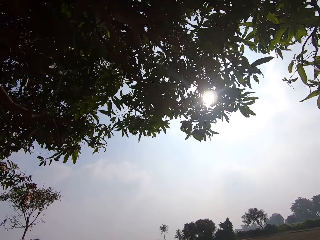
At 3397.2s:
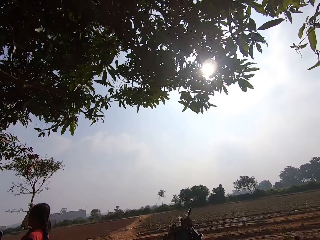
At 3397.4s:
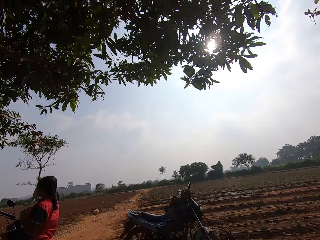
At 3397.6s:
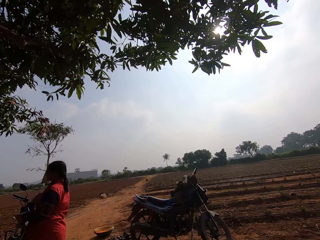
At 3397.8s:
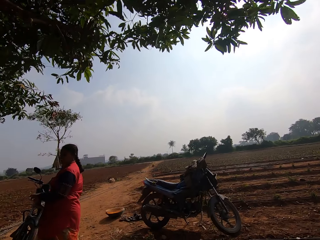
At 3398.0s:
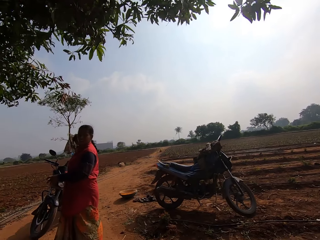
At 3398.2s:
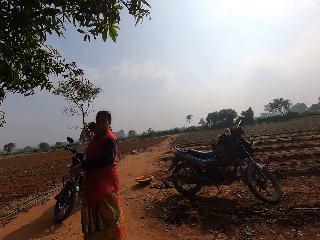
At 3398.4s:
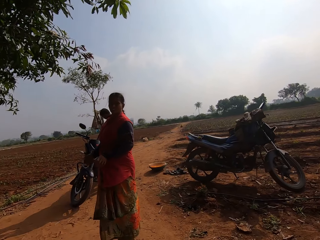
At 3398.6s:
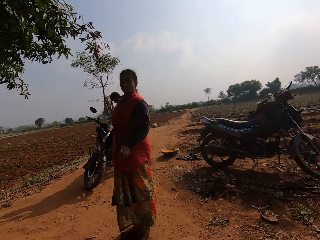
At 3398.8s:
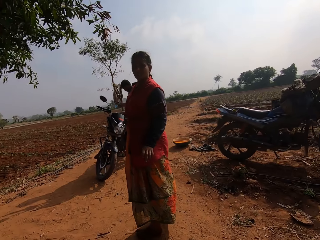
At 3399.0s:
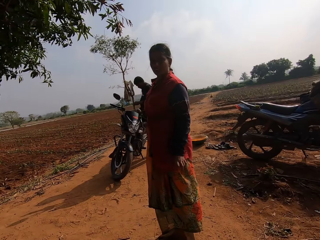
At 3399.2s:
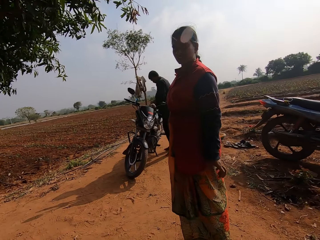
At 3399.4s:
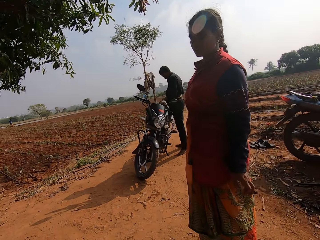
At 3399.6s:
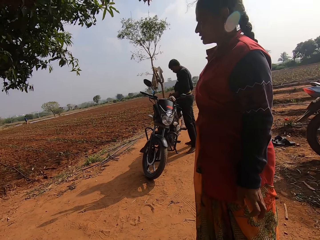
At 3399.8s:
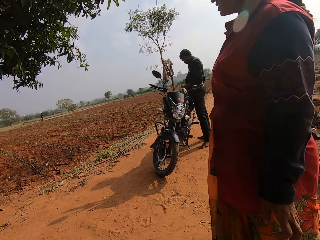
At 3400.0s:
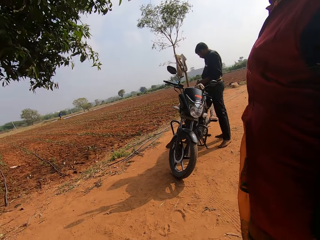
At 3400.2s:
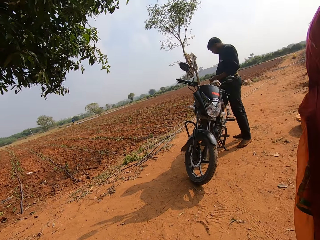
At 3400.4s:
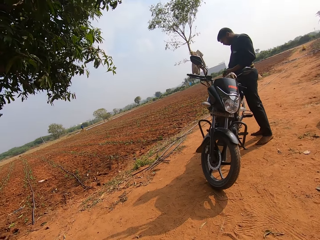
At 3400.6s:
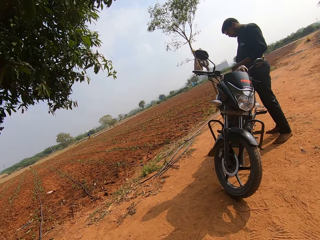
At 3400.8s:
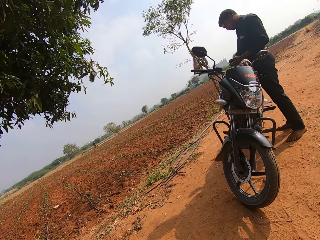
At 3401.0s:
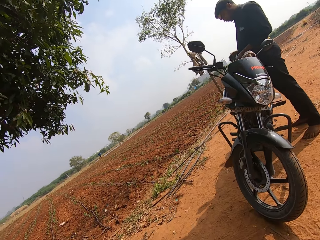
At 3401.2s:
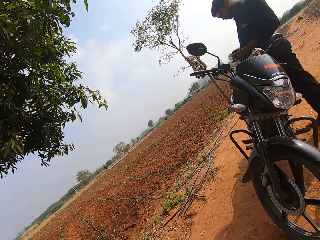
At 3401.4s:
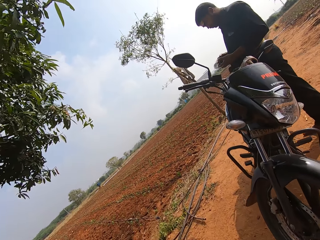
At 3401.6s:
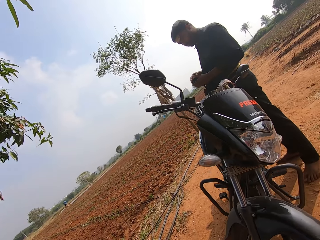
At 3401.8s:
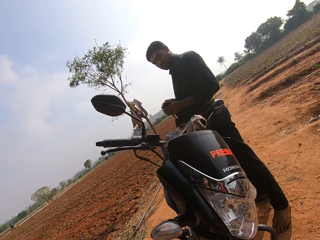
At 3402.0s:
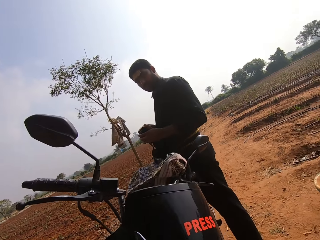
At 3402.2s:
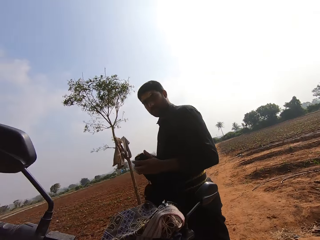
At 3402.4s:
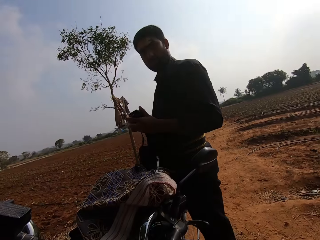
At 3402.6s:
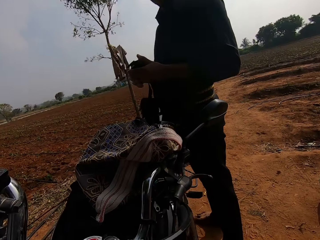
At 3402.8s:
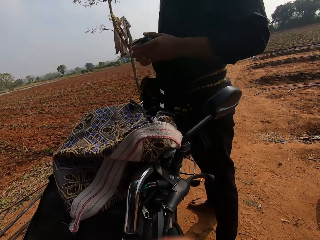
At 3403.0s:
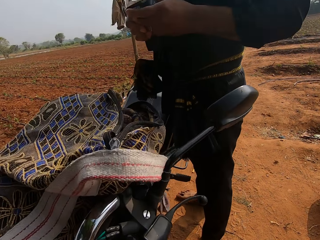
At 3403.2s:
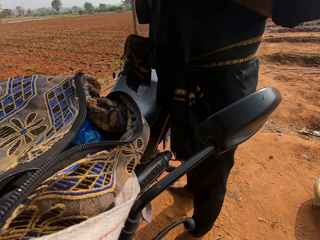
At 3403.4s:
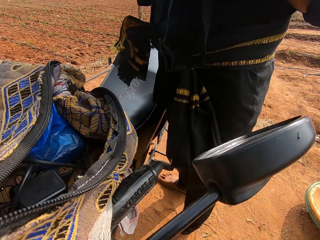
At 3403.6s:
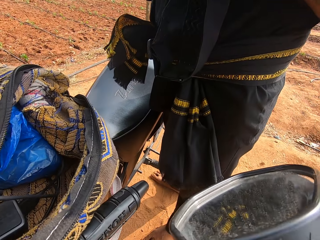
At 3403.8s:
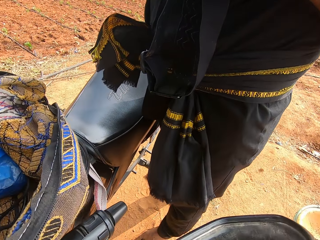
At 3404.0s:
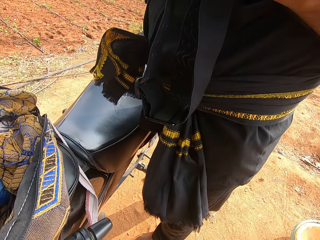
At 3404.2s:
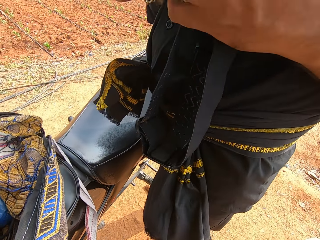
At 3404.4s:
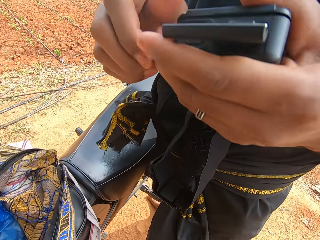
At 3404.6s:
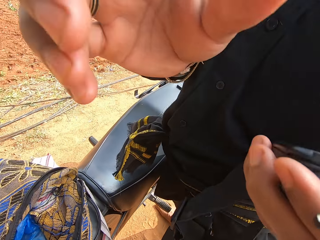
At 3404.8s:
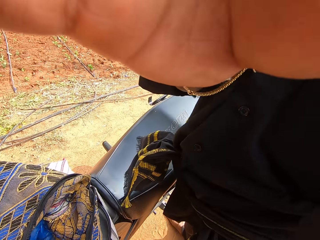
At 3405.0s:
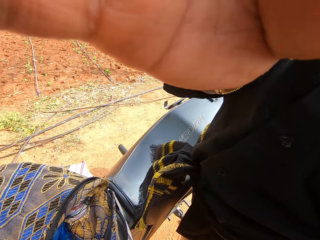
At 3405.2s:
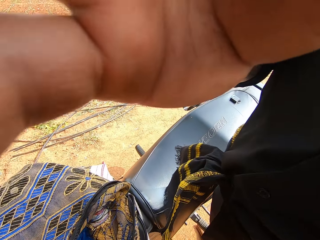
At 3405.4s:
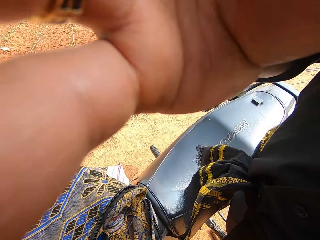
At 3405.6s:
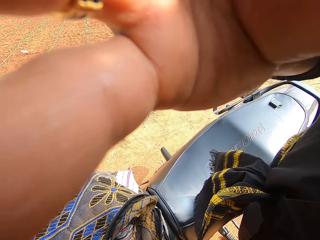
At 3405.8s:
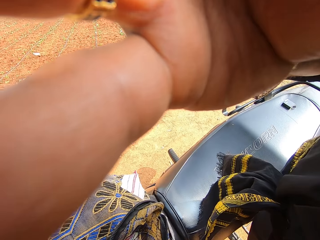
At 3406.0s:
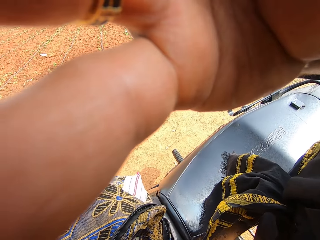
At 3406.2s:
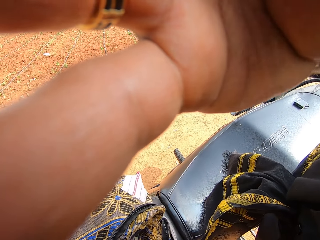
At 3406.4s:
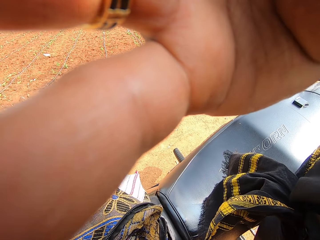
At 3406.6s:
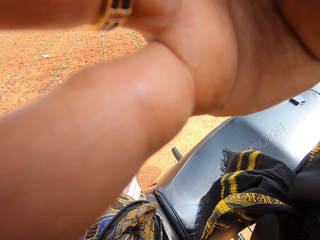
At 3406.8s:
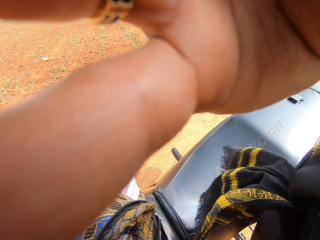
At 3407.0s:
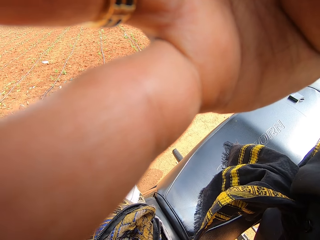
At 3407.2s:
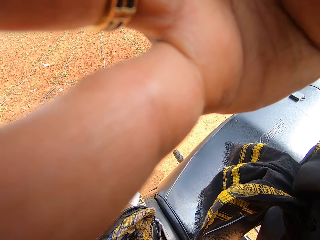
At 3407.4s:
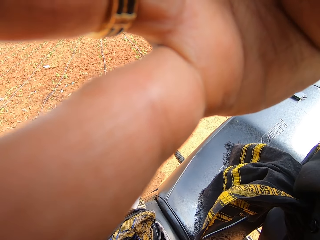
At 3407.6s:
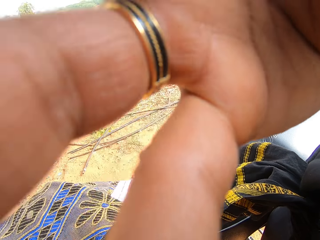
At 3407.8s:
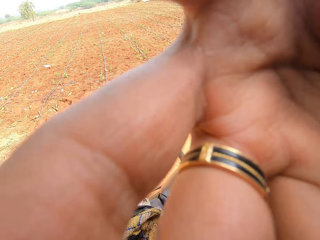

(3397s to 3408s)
The camera wearer walks in the compound. They converse with the man. They stand near a motorcycle. The man holds a black case in his left hand. The man stretches his right hand towards the camera wearer.
